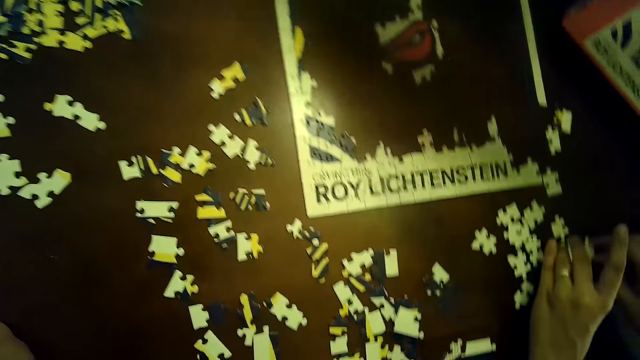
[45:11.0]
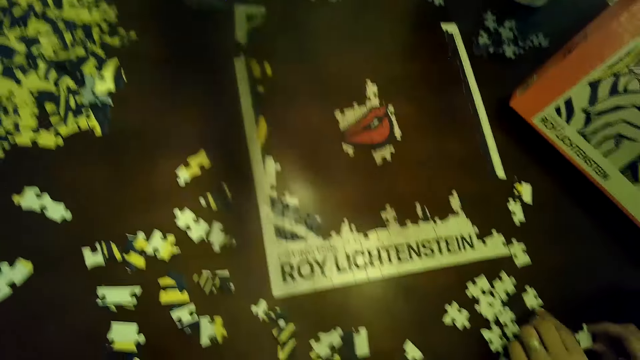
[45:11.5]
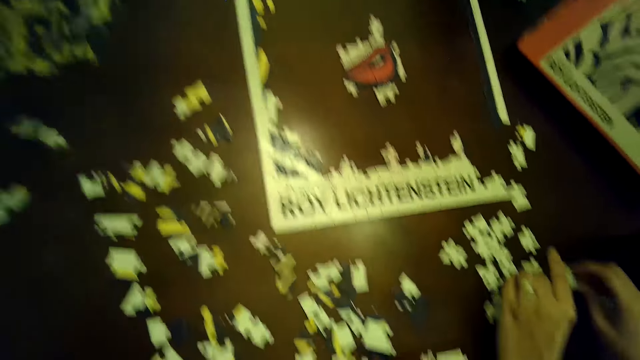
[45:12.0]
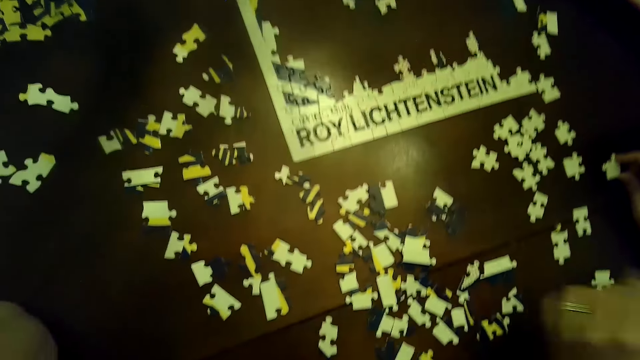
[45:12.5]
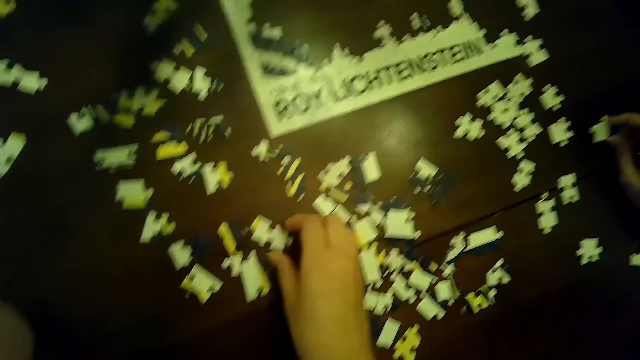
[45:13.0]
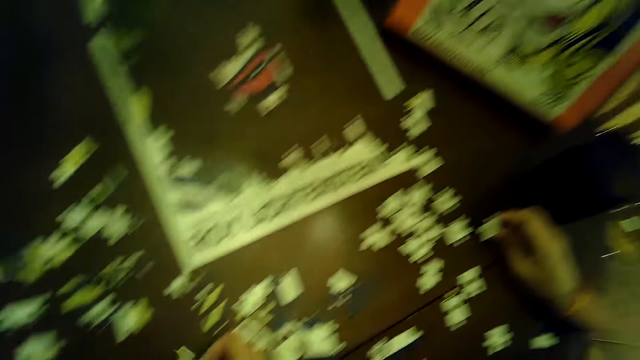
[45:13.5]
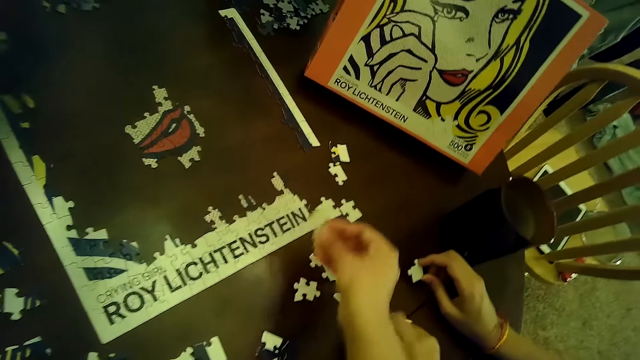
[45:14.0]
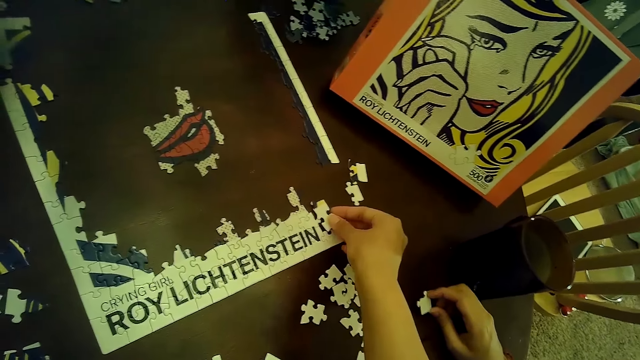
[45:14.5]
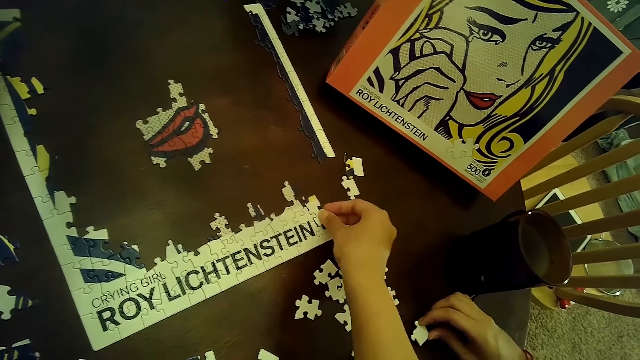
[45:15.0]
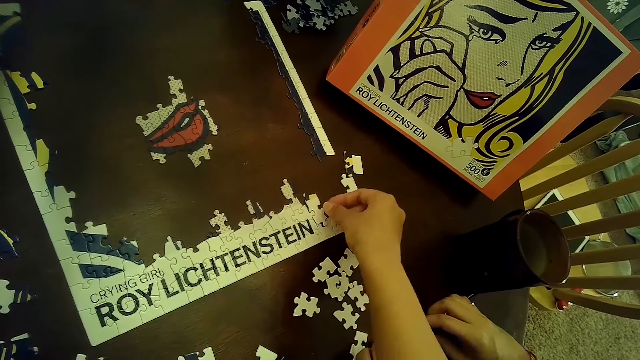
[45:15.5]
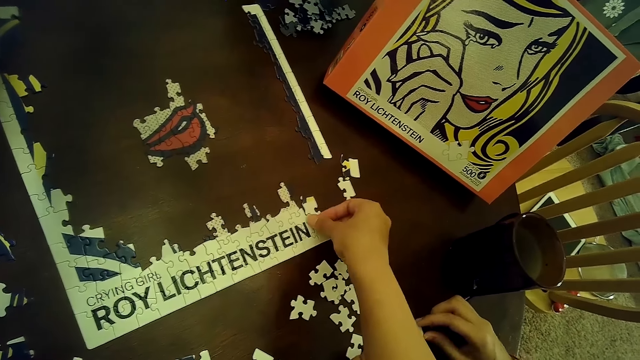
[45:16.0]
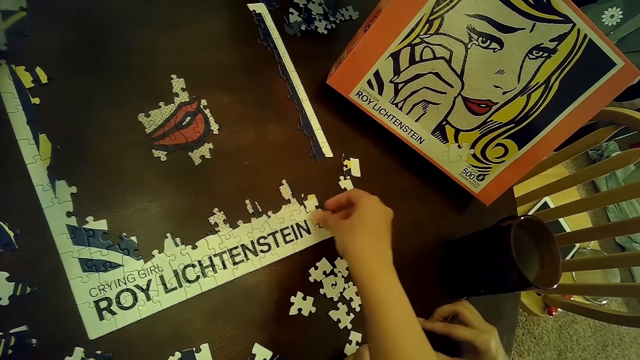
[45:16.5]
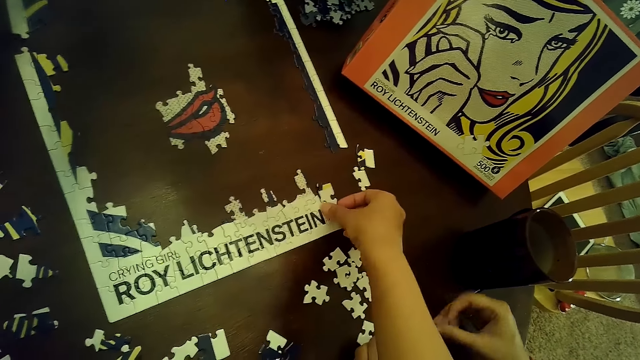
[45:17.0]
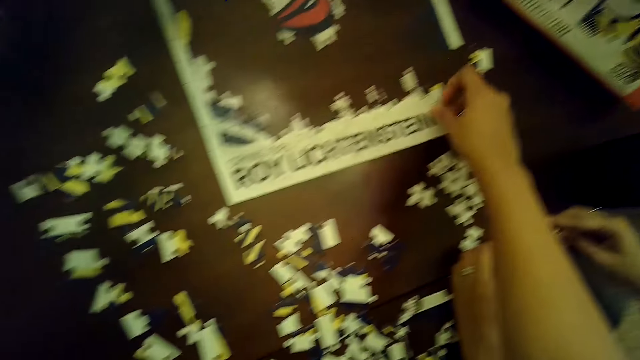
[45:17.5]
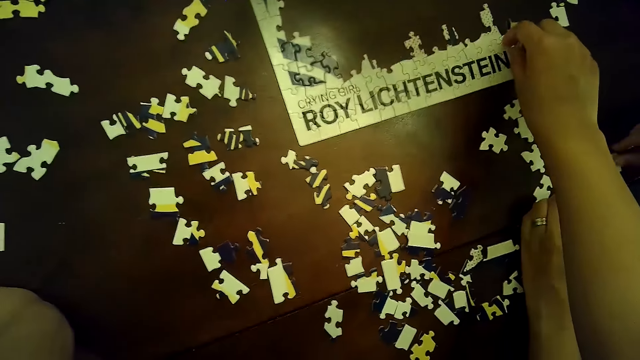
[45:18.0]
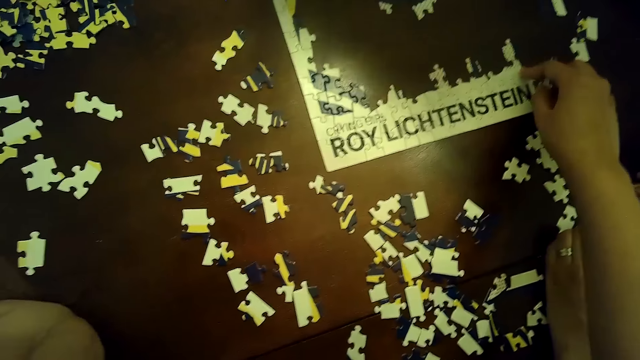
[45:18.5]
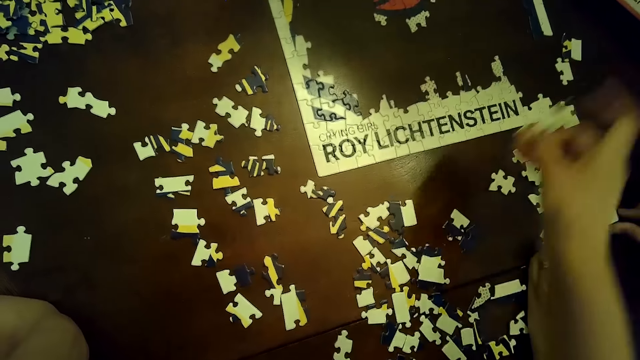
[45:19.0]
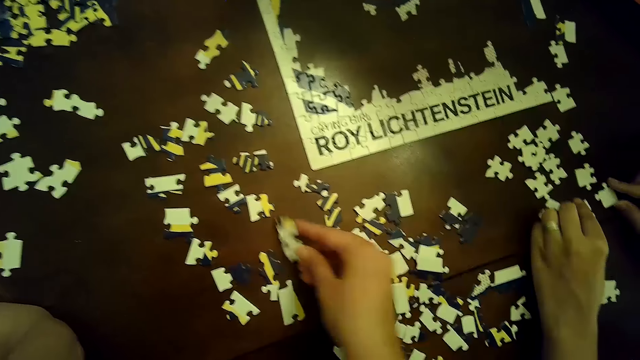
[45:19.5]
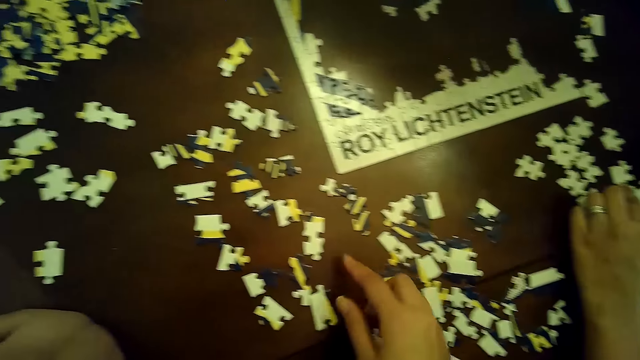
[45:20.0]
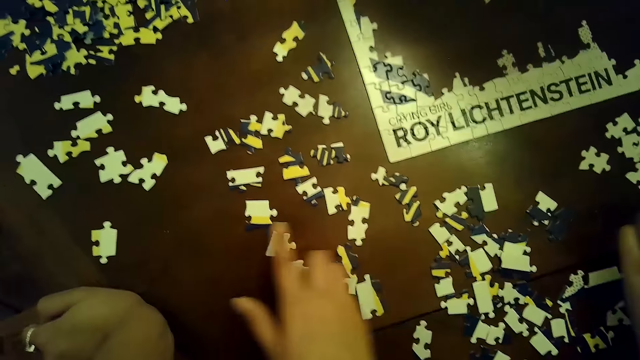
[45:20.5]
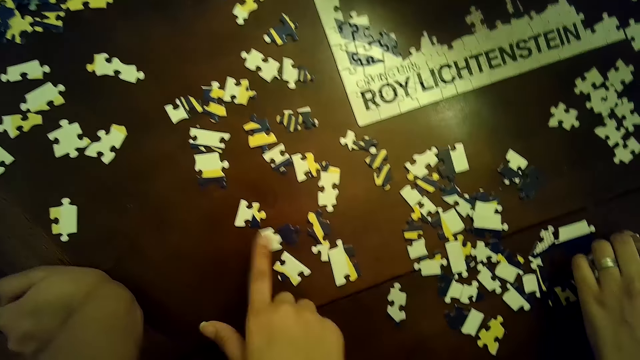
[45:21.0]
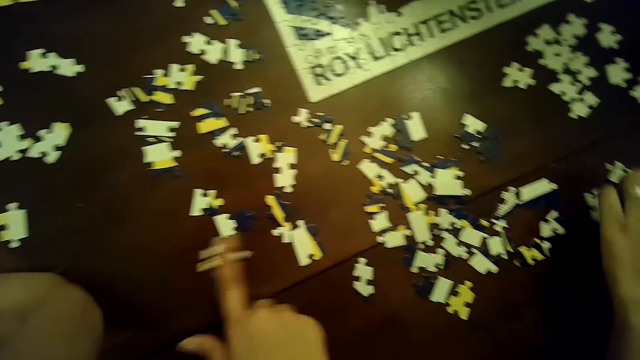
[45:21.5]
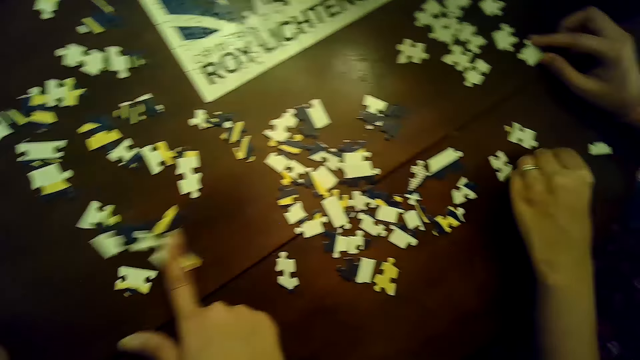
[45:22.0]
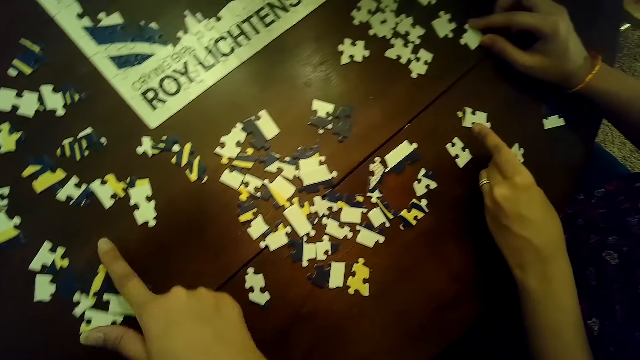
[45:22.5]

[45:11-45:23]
The woman touches puzzle pieces with both hands. The woman touches a puzzle piece with her right hand. The camera wearer picks a puzzle piece from the table with her right hand. She places the puzzle piece on the puzzle with her right hand. The woman places a puzzle piece on the table with her right hand. The camera wearer adjusts a part of the puzzle with her right hand. The woman picks the puzzle piece from the table with her right hand, places the puzzle piece on the table with her right hand, removes the puzzle piece from the puzzle with her right hand, and moves puzzle pieces with both hands. The camera wearer places the puzzle piece on the table with her right hand. She moves a puzzle piece with her right hand, moves puzzle pieces with her right hand, touches a puzzle piece with her right hand, and moves a puzzle piece with her right hand. She moves puzzle pieces with her right hand. She does it again. The woman picks a card on the table.

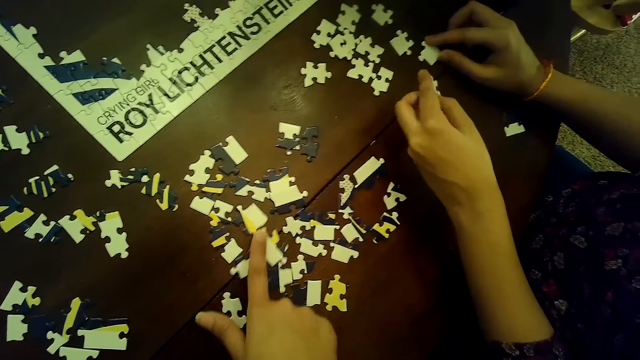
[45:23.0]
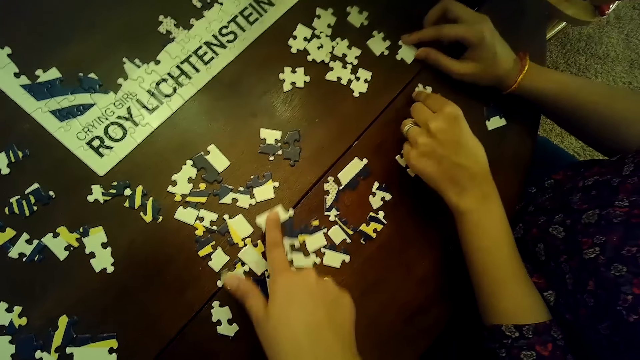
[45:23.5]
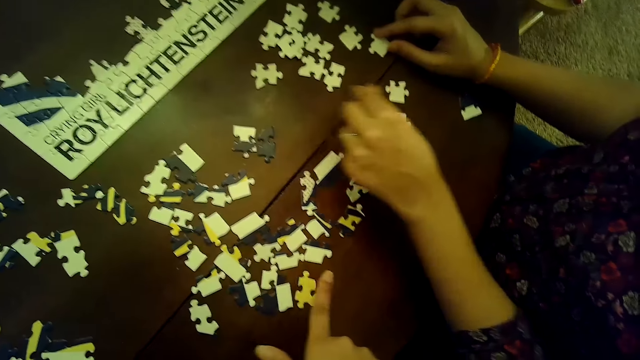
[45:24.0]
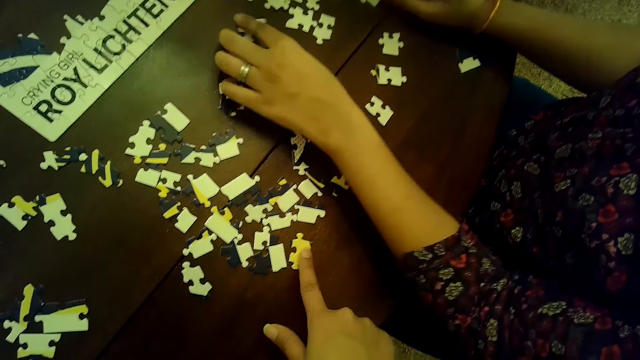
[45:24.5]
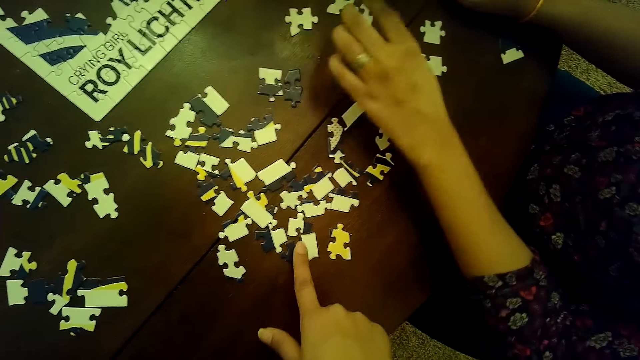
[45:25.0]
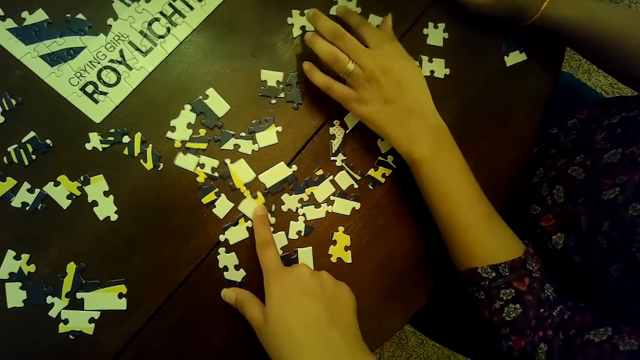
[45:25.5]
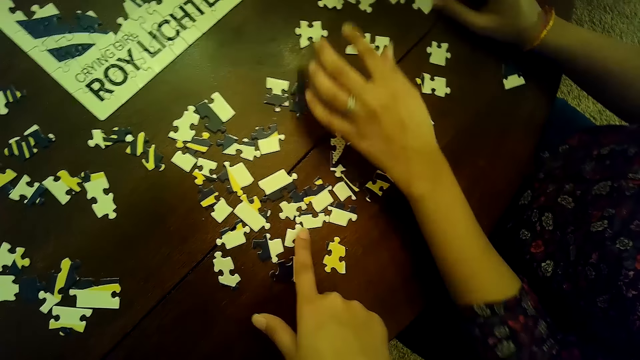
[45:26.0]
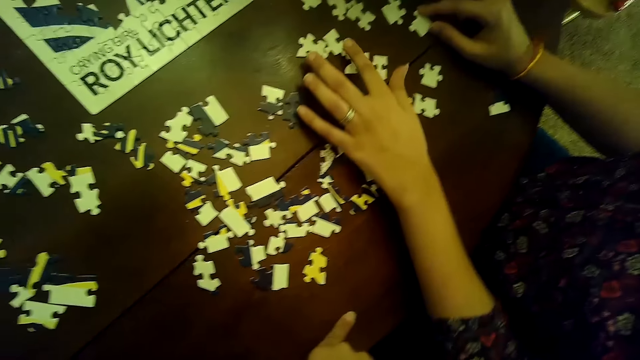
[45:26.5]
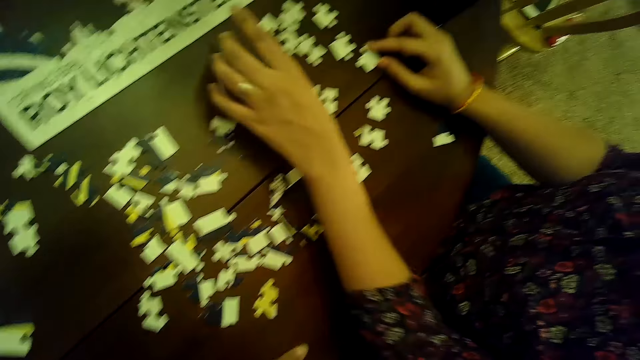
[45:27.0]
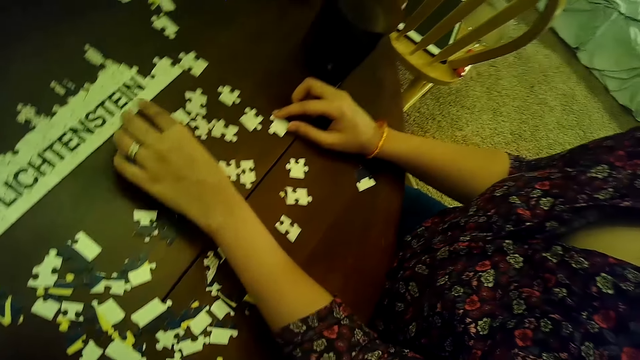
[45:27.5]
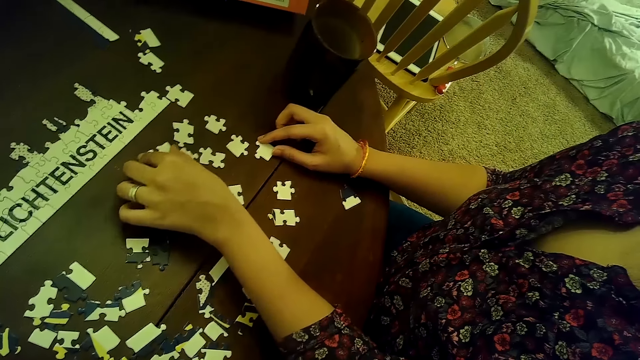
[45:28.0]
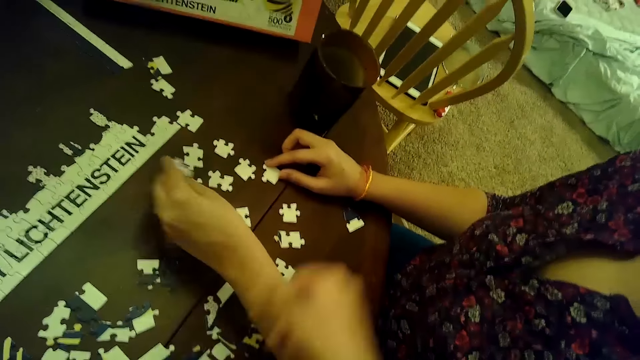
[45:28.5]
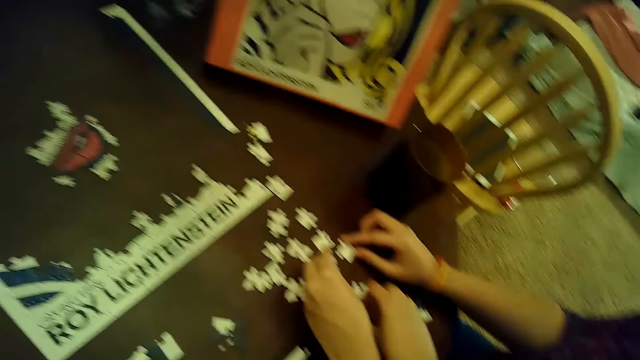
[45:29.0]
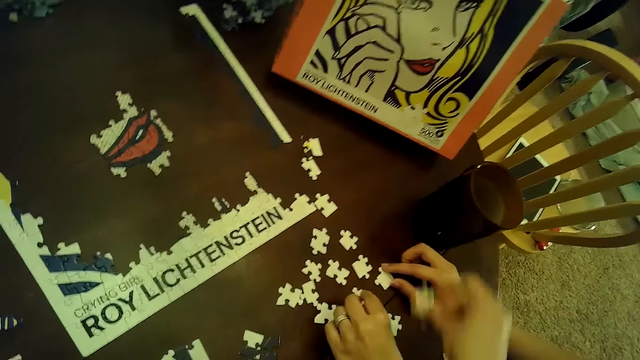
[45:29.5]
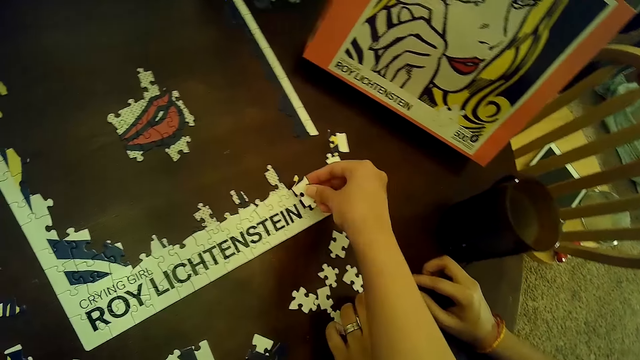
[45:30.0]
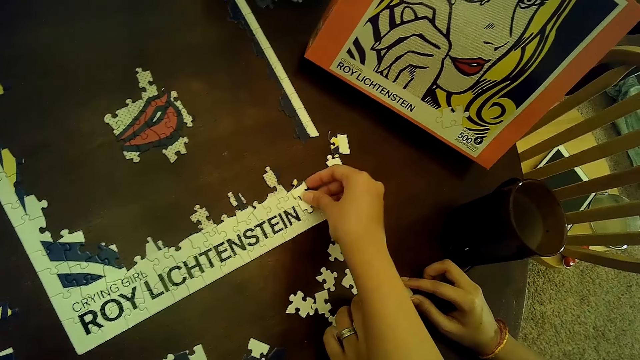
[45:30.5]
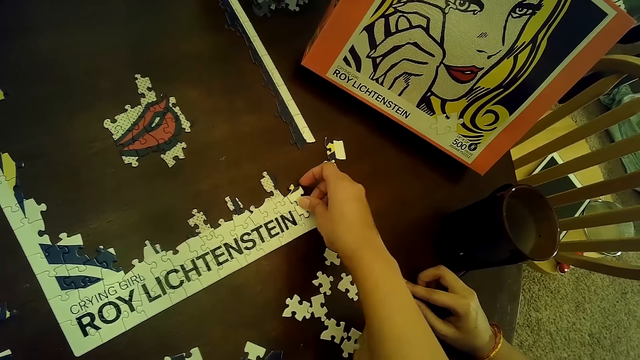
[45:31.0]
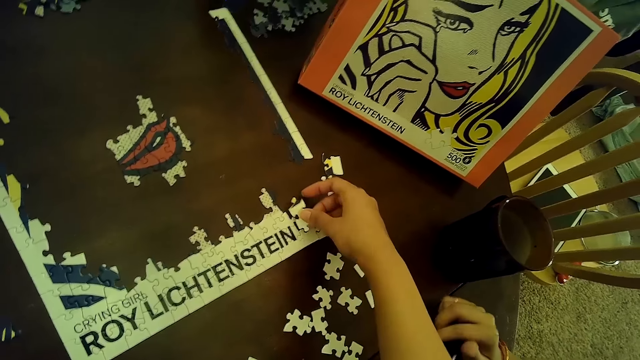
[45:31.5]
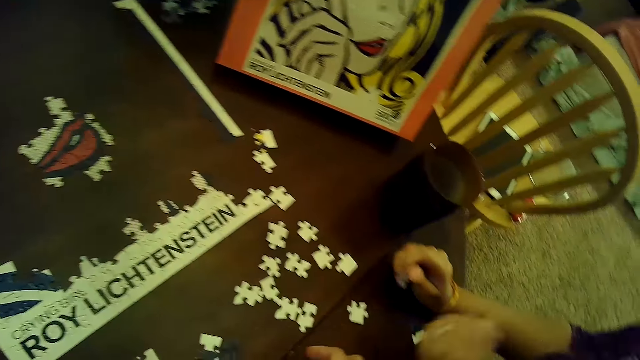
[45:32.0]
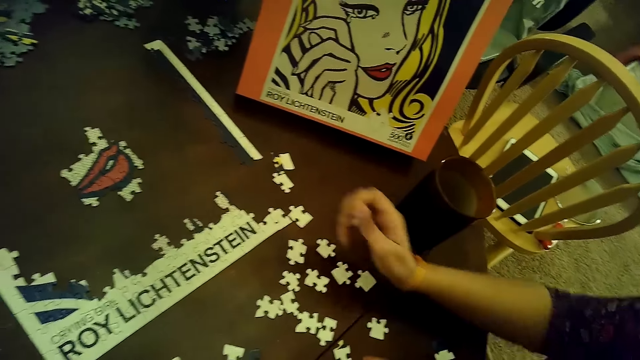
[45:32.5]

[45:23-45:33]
The camera wearer moves puzzle pieces with her right hand. She moves puzzle pieces with her right hand again. A woman places a puzzle piece or card on the table with her left hand. The woman moves a puzzle piece on the table with her left hand. The camera wearer moves a puzzle piece with her right hand. She moves a puzzle piece with her right hand again. The woman moves a puzzle piece with her left hand. The camera wearer moves puzzle pieces with her right hand. The woman moves puzzle pieces with her left hand. She moves puzzle pieces with her left hand repeatedly. The woman picks up a puzzle piece from the table with her left hand. The camera wearer picks up a puzzle piece from the table with her right hand. The woman touches puzzle pieces with her left hand. The camera wearer places the puzzle piece on the puzzle with her right hand. She removes the puzzle piece from the puzzle with her right hand. The woman picks up a card on the table. The camera wearer puts a card on the table.
